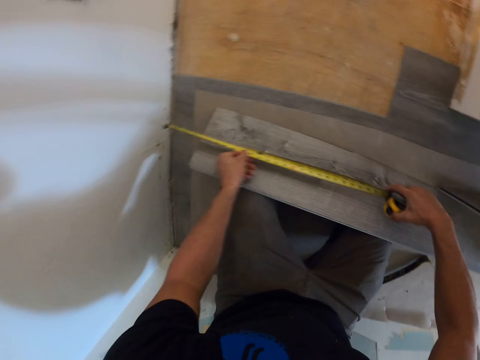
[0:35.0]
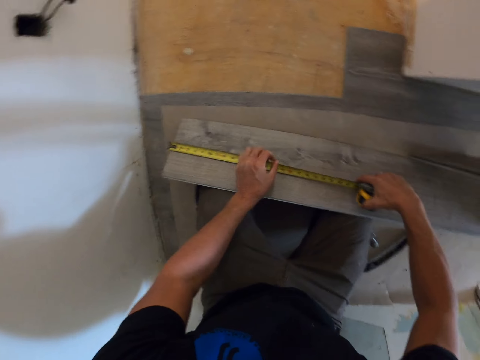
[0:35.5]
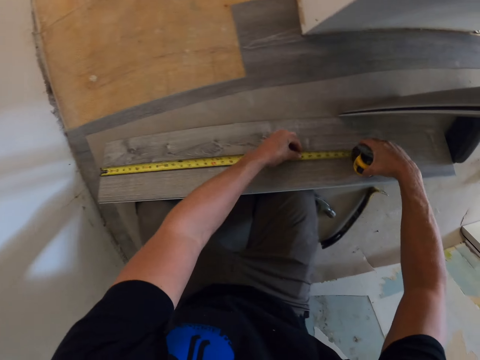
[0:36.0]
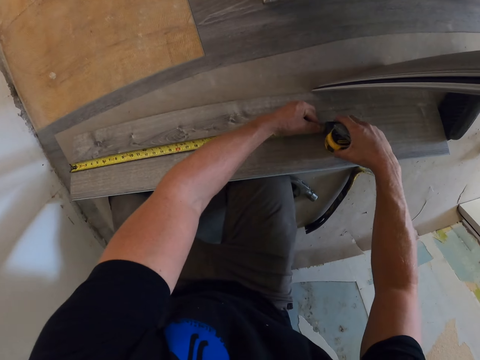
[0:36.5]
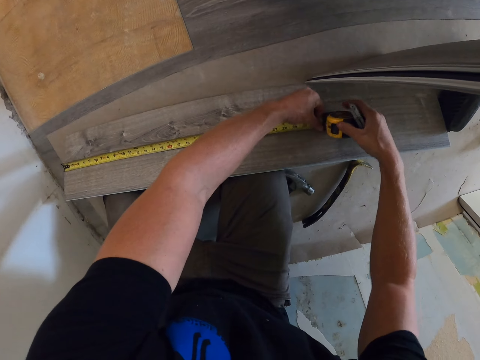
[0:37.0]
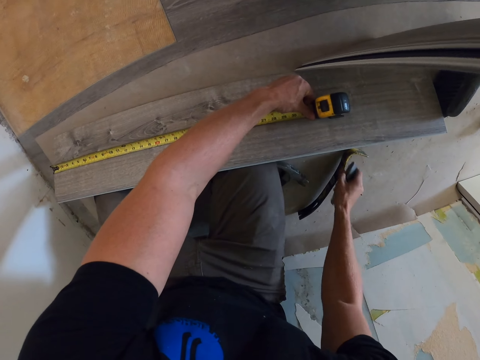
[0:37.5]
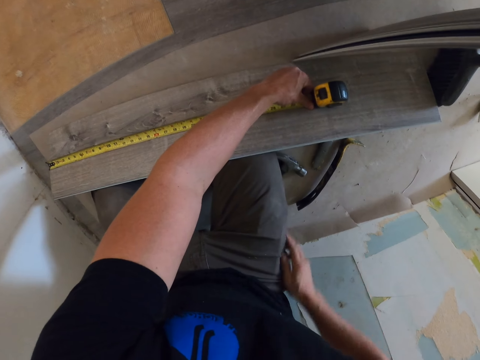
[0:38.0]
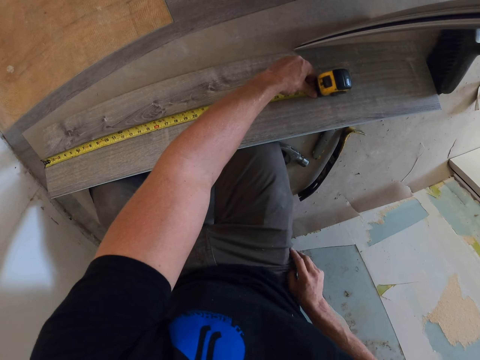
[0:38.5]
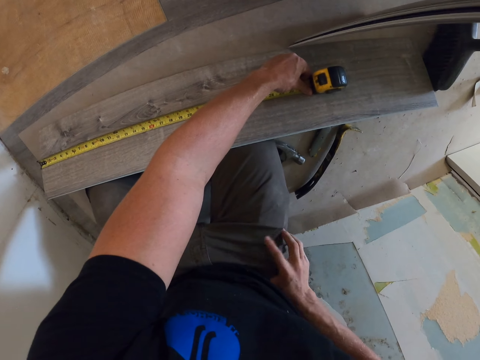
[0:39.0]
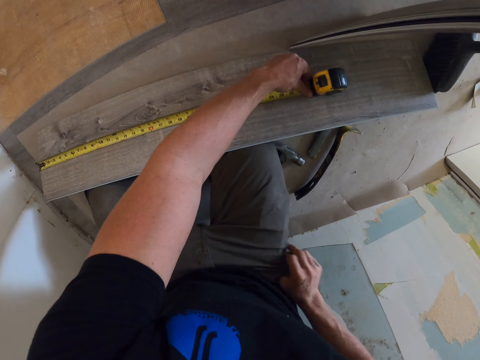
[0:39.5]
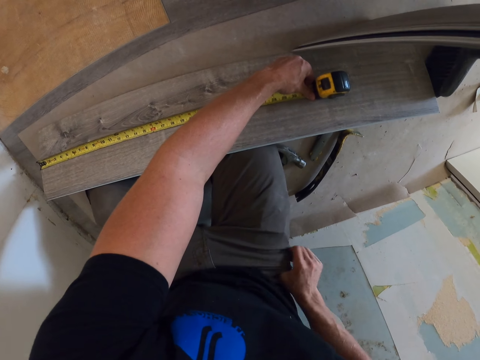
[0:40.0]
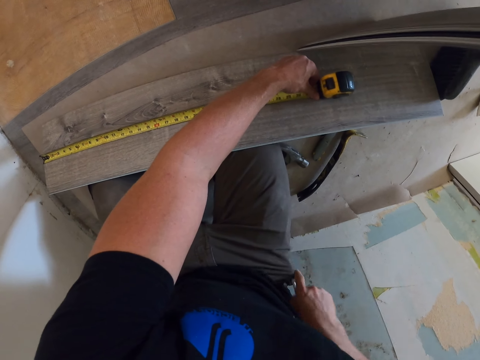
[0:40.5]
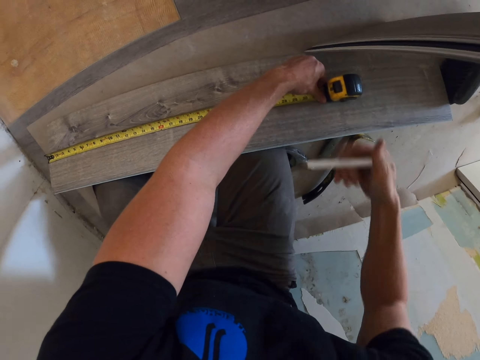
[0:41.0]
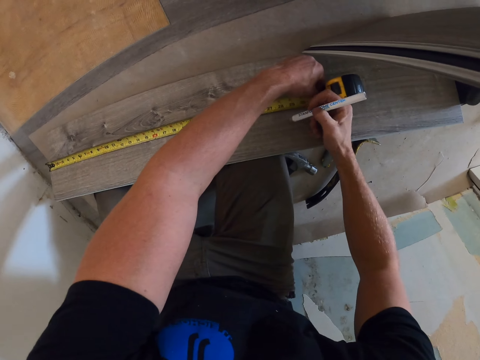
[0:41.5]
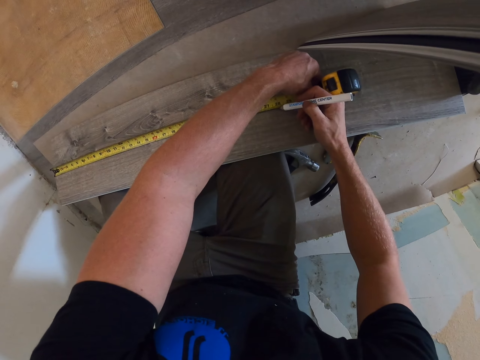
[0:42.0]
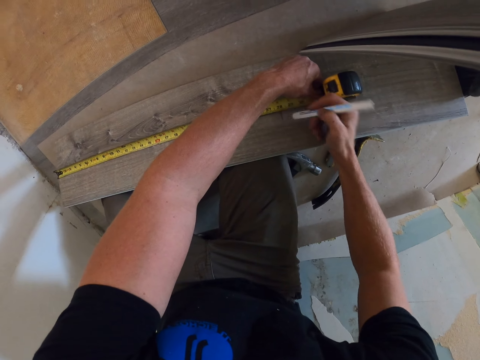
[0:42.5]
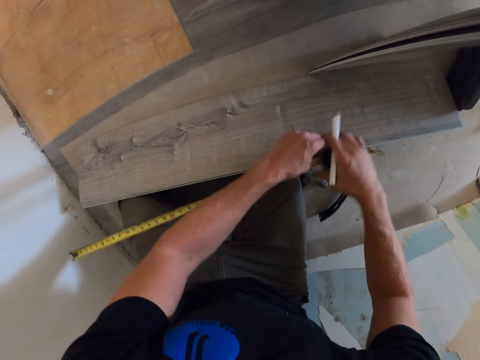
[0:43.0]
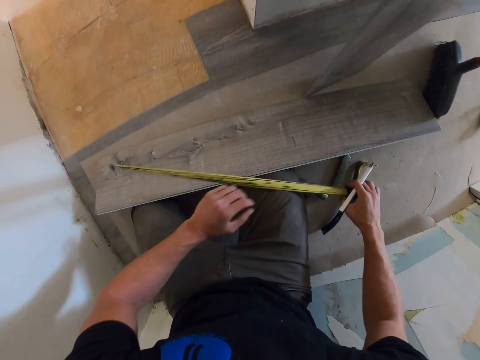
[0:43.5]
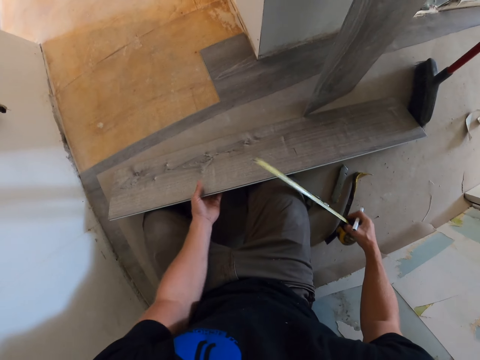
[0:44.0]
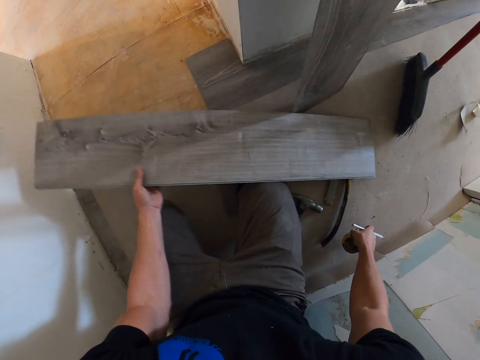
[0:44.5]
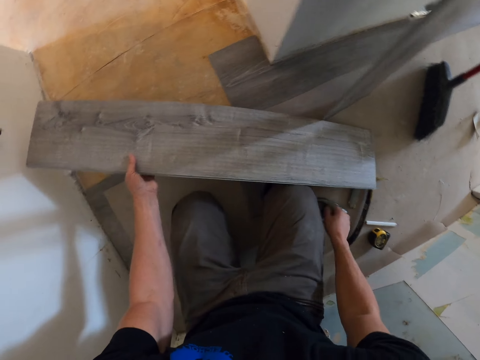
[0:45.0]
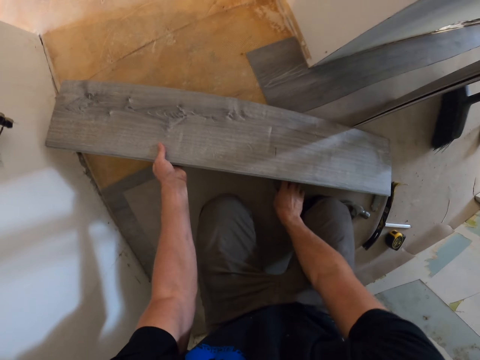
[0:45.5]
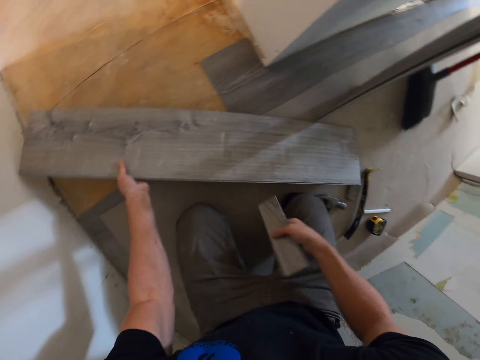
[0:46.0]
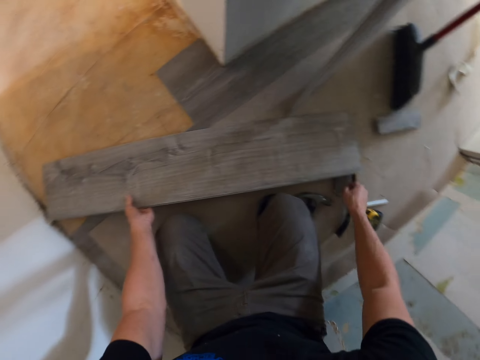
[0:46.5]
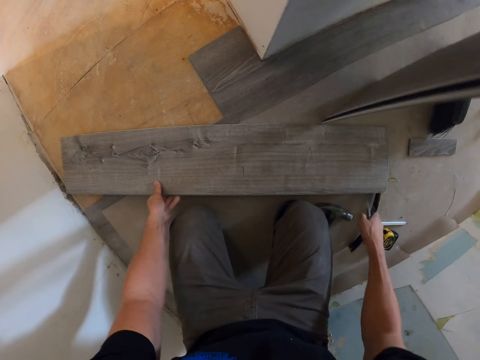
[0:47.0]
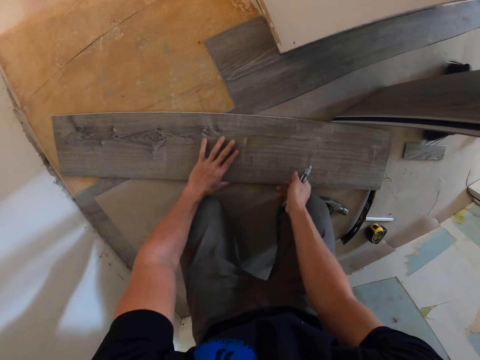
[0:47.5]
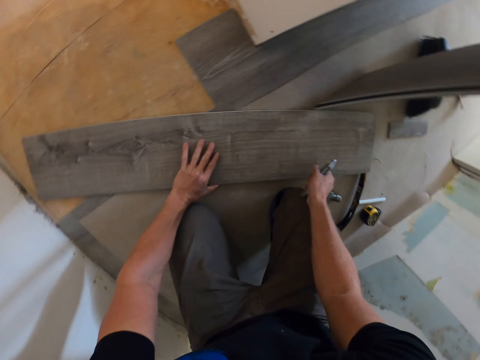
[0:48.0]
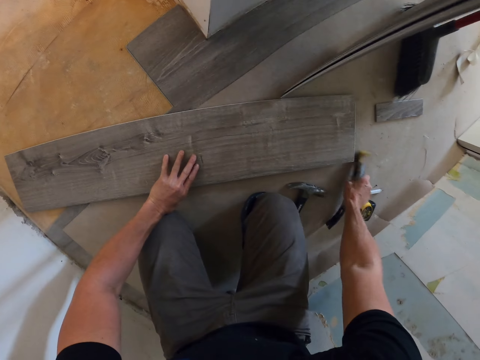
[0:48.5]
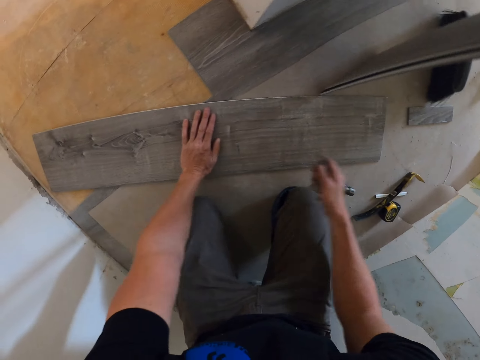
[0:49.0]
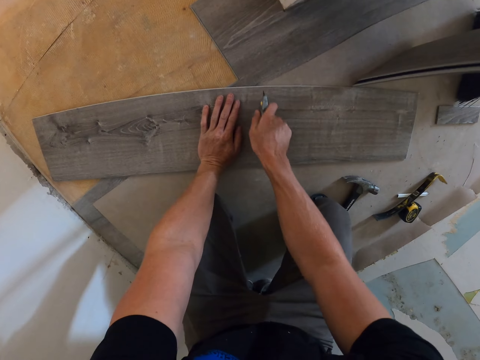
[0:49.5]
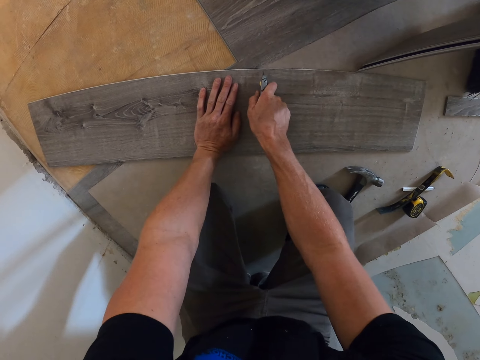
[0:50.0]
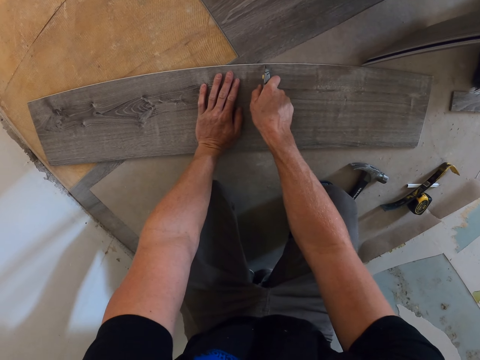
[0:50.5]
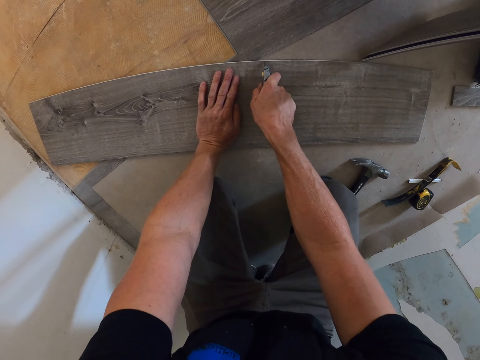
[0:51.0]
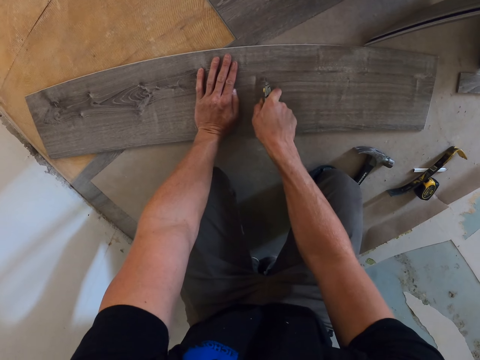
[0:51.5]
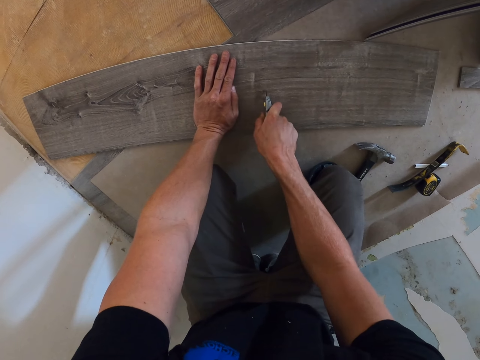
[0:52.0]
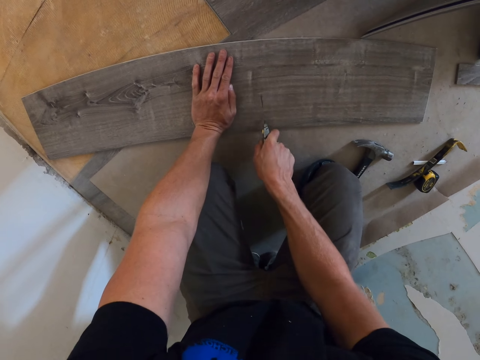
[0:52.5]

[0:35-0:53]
The camera wearer touches the pocket knife. They get a pencil from the pocket. They mark the tile with the pencil. They put the tape measure down. They pick the piece of wood and throw the piece of wood. They pick up the pen knife. They move the prybar. They cut the tile with the pen knife.

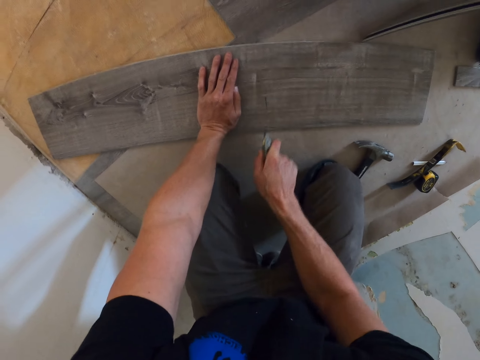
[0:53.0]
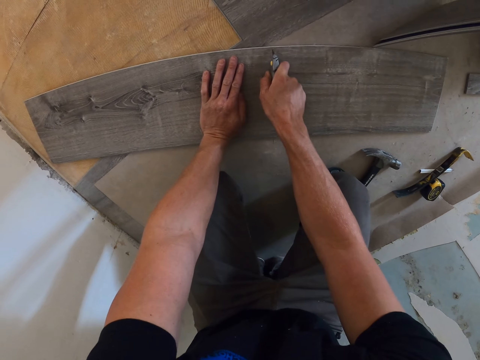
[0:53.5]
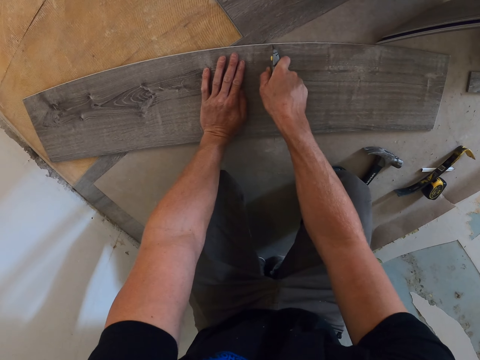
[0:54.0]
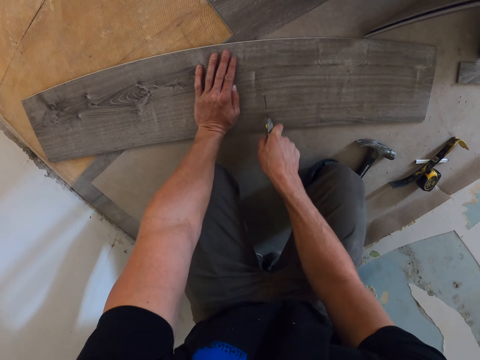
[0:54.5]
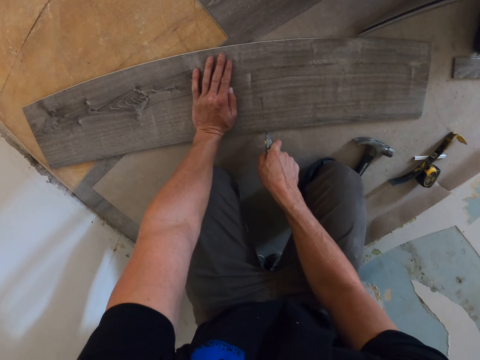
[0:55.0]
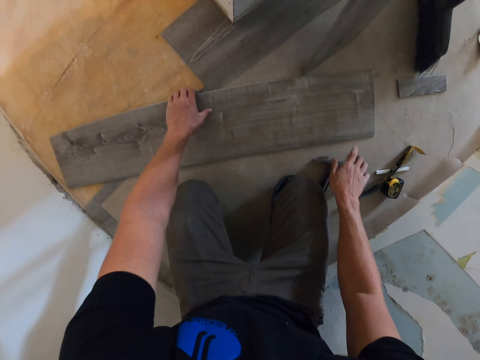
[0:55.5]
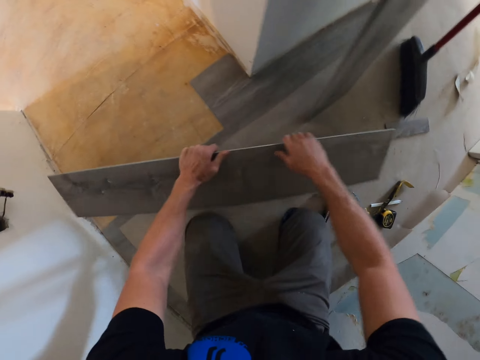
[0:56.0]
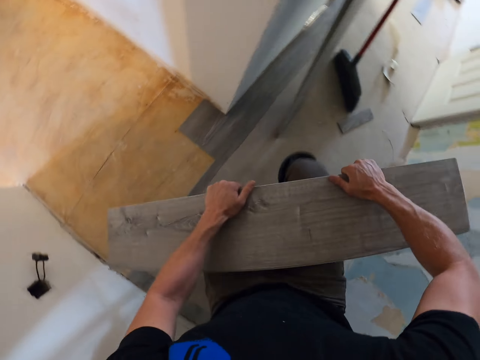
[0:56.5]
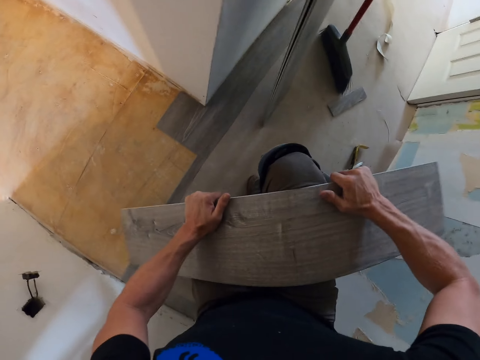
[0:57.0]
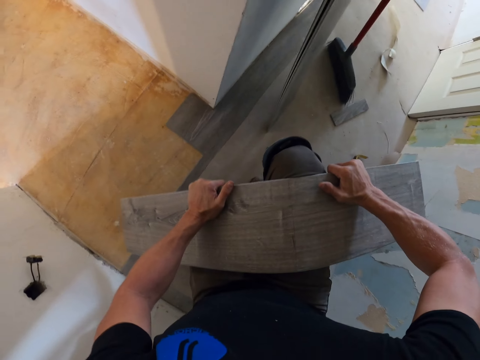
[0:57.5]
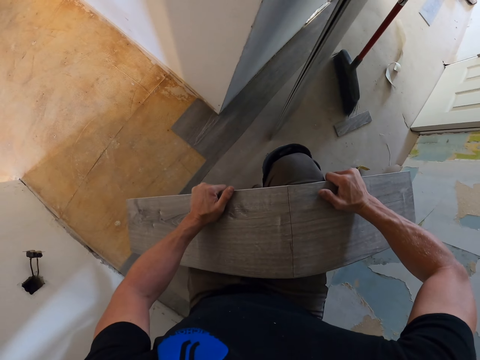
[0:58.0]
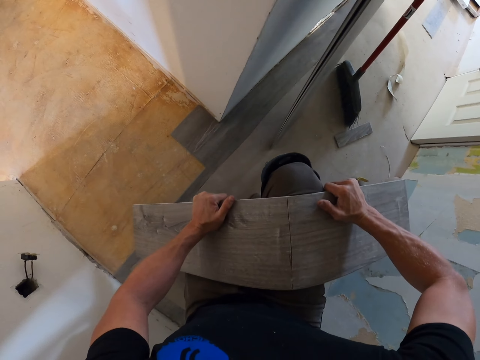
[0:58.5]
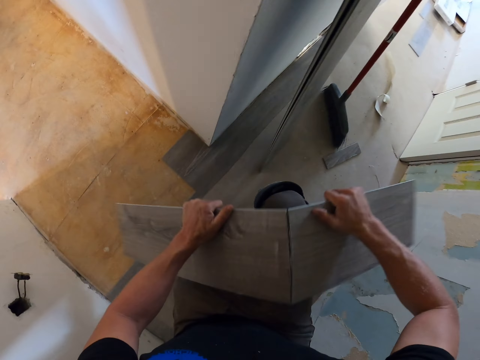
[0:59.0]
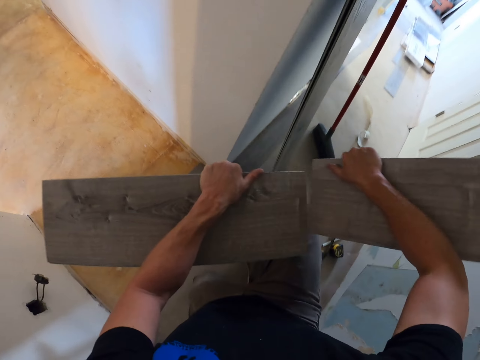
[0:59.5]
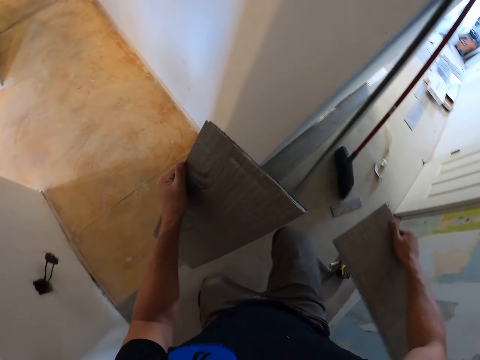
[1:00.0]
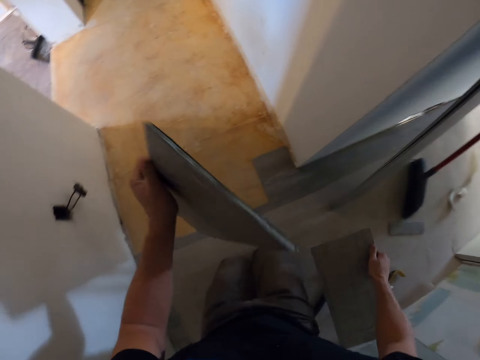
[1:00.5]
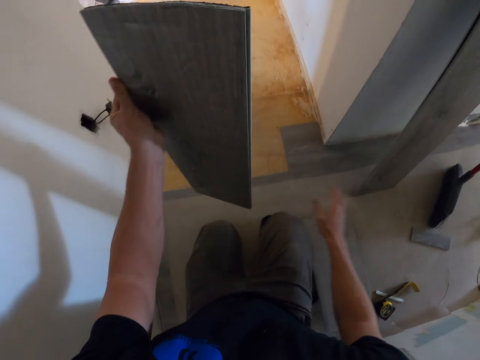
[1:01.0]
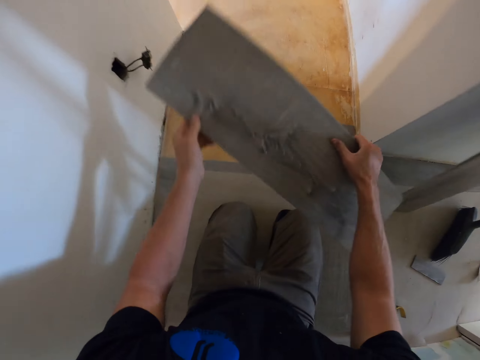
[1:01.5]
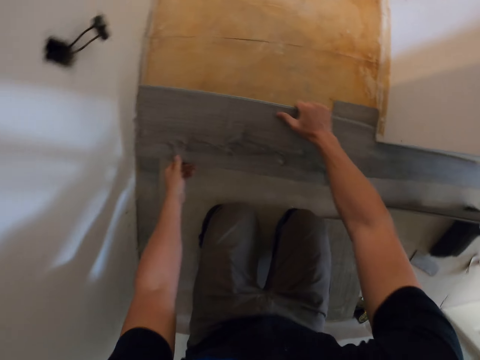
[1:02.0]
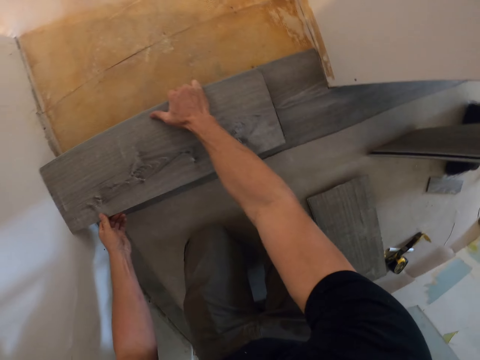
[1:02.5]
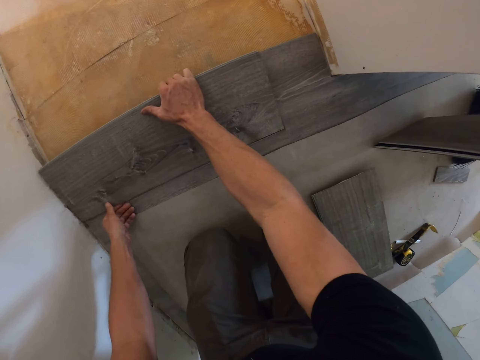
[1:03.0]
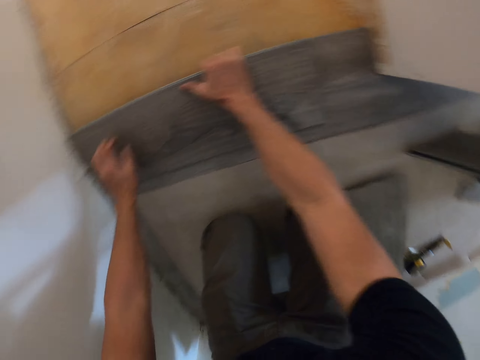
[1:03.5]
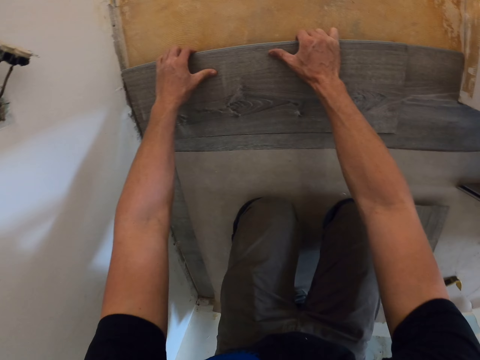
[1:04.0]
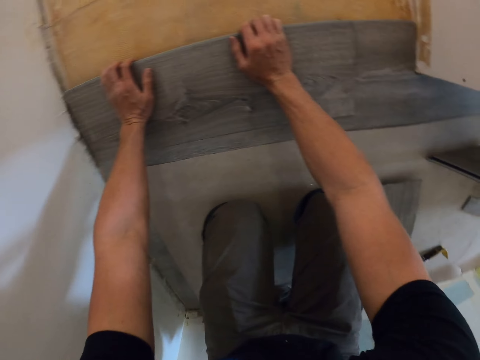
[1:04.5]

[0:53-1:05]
The camera wearer breaks the tile with the knee. They drop the wood. They fit the tile on the floor.
